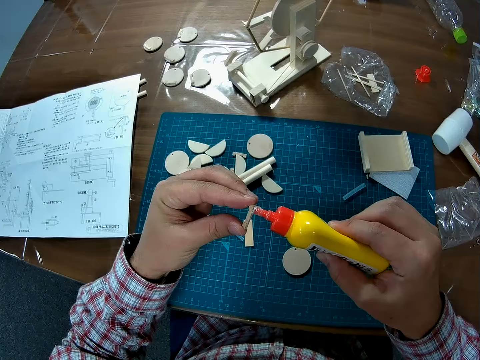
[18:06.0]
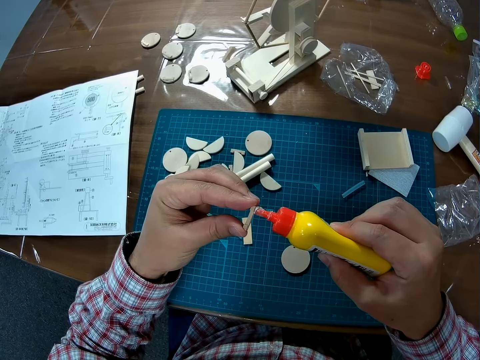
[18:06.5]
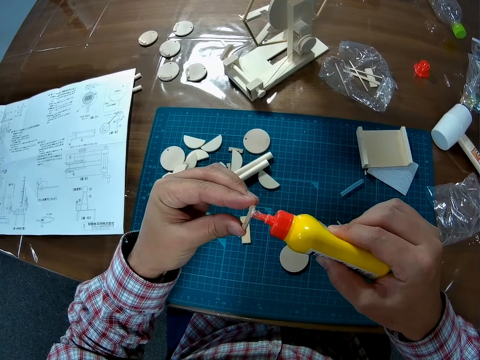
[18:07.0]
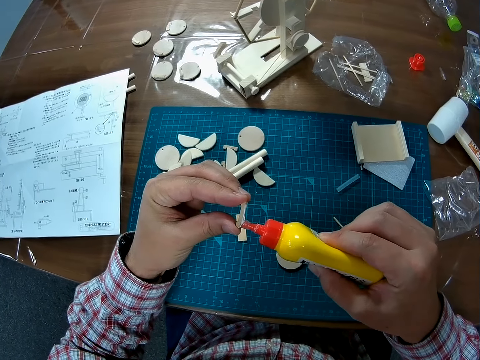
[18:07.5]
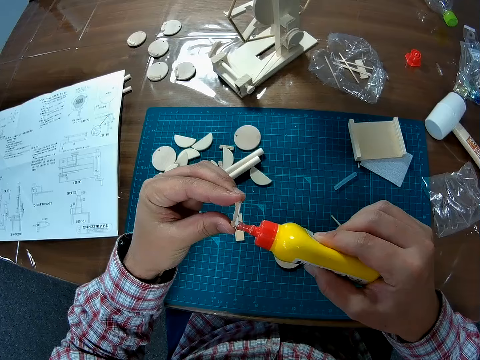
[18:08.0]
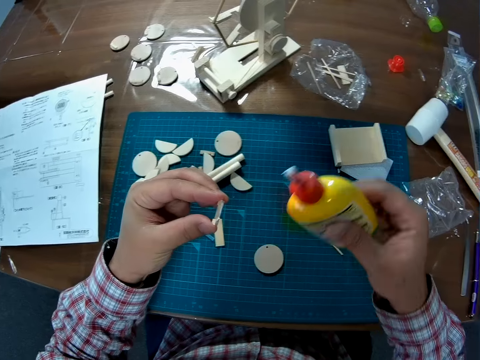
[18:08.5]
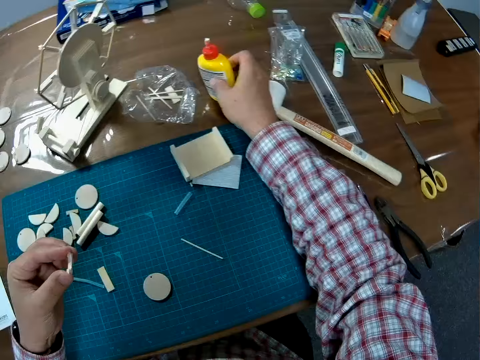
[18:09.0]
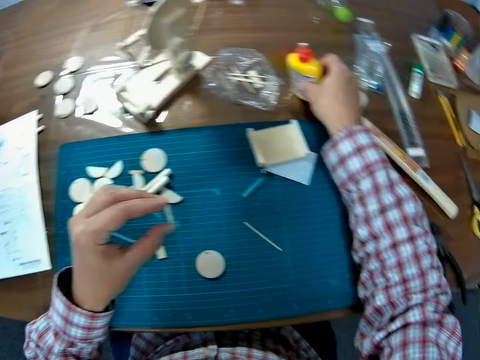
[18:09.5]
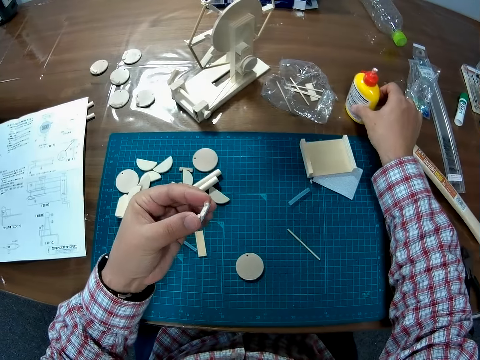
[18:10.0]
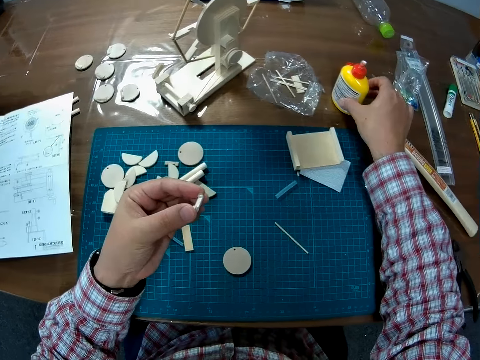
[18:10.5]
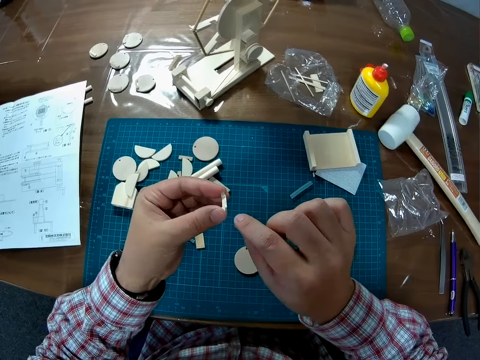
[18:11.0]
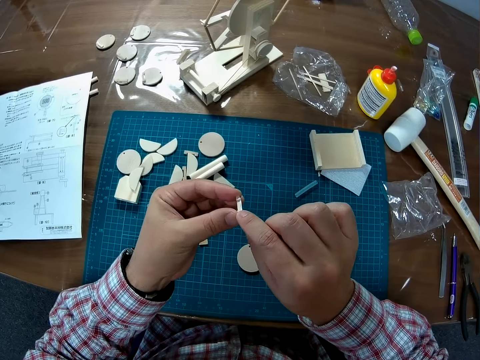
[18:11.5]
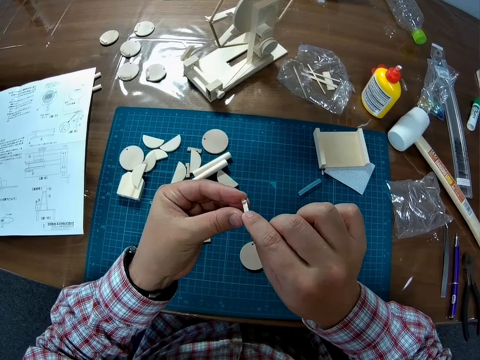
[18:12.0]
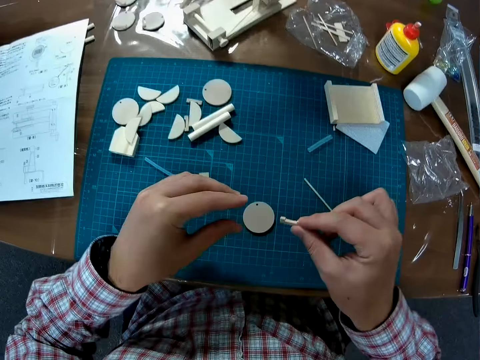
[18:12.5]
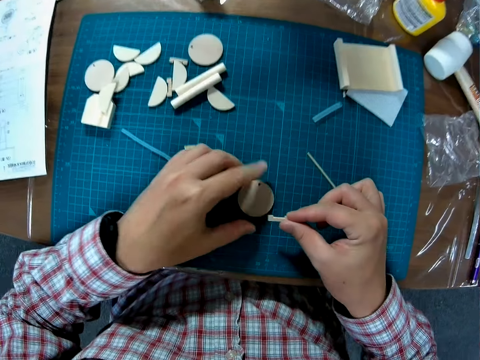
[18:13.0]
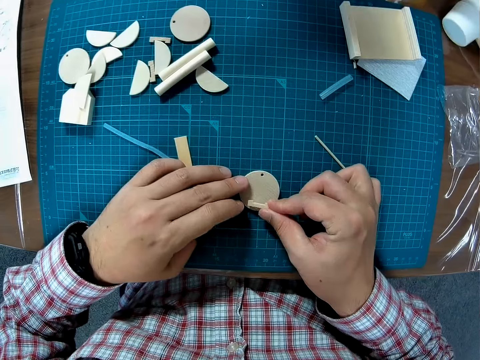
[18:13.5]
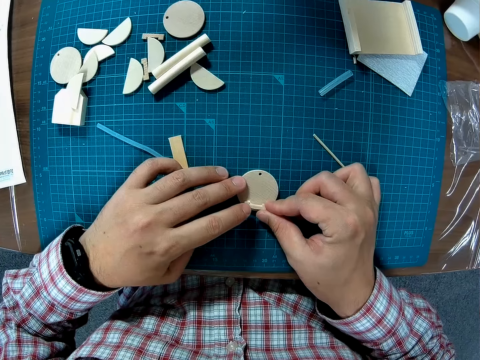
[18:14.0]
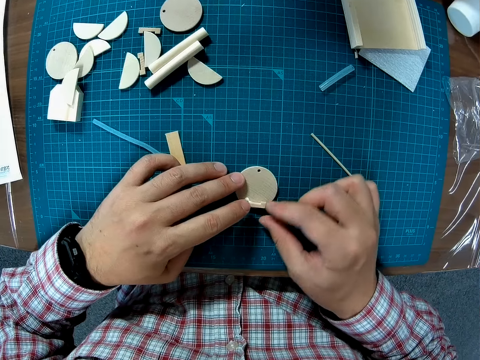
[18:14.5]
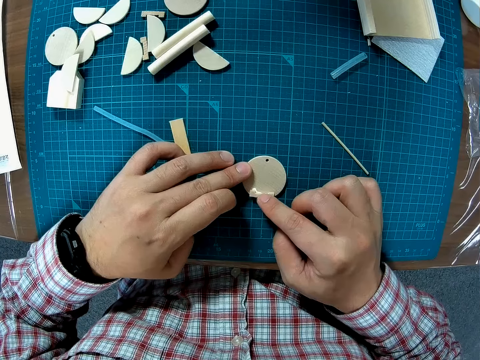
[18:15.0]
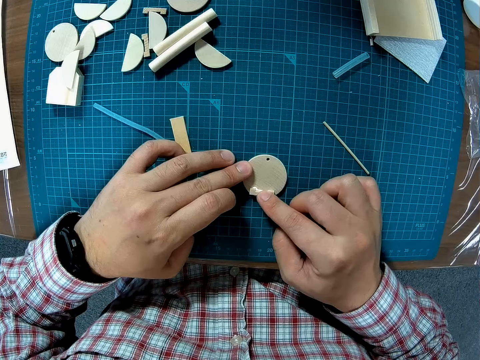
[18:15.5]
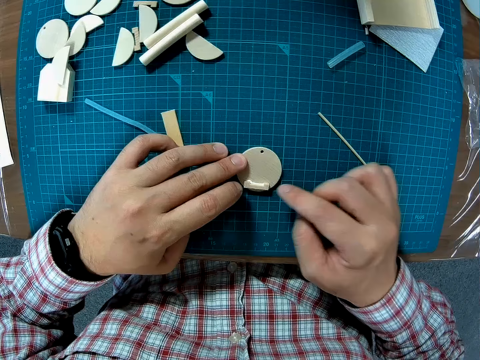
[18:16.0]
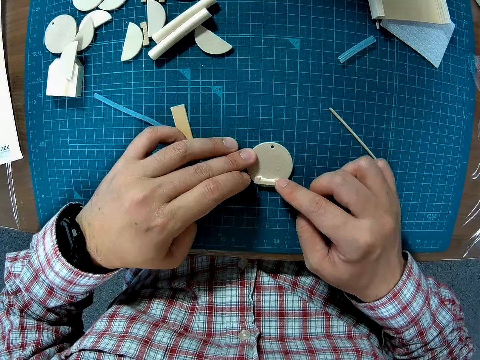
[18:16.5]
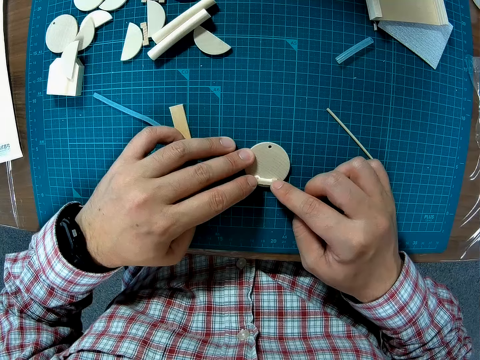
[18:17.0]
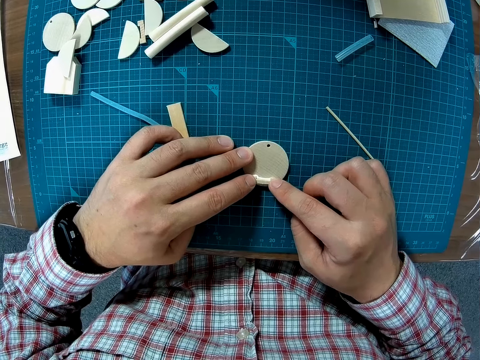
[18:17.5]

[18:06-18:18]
The camera wearer applies the glue to the small wood piece. They put down a super glue bottle on a table. They adjust a piece of wood on a paperboard on a cutting mat. They place the small wood piece on the round wood piece.

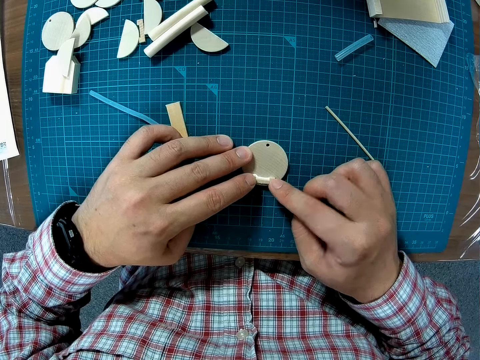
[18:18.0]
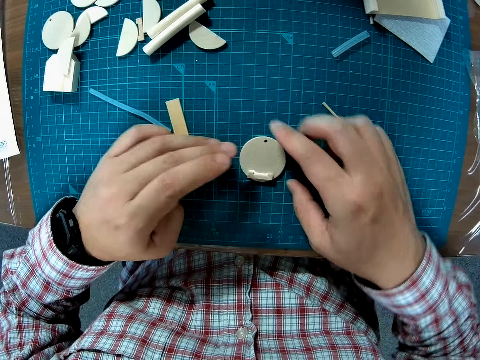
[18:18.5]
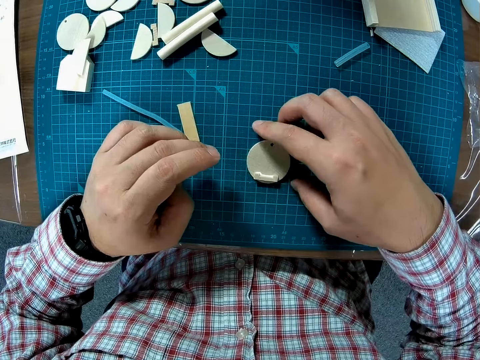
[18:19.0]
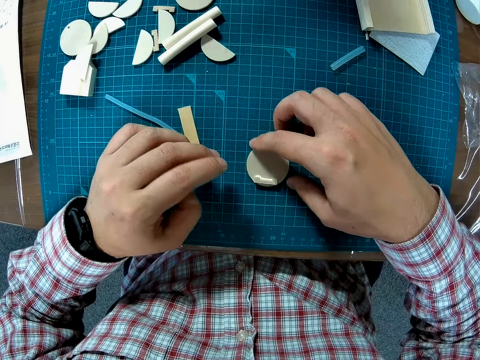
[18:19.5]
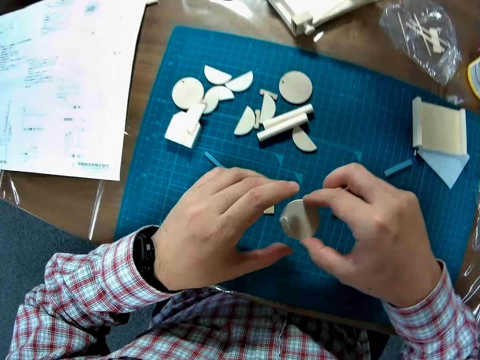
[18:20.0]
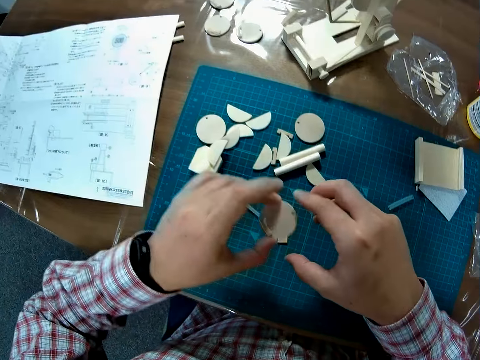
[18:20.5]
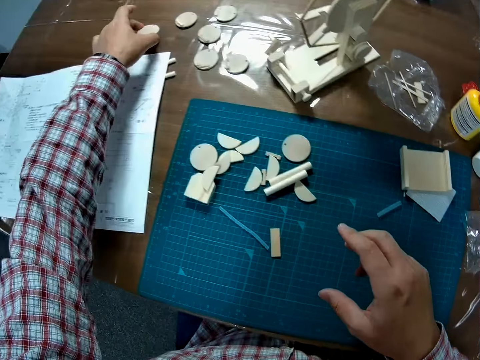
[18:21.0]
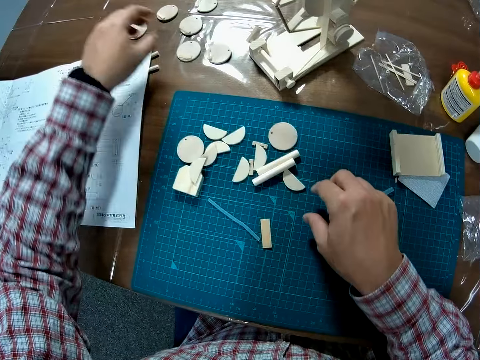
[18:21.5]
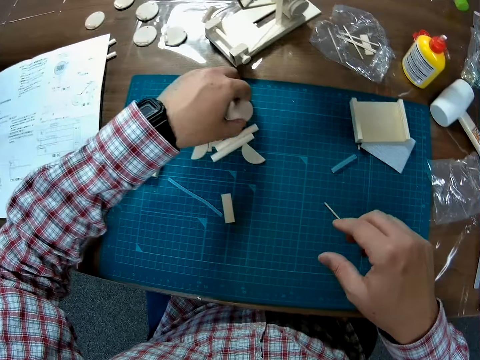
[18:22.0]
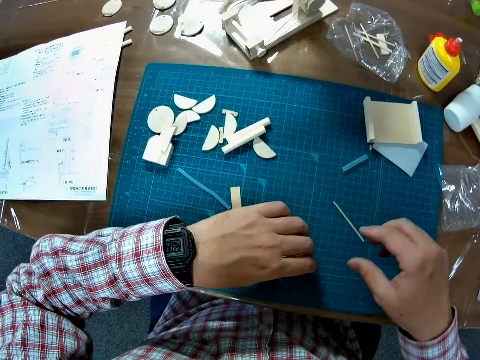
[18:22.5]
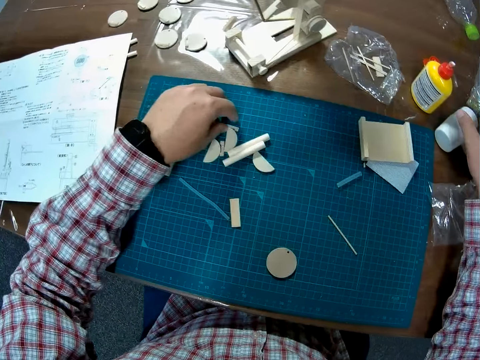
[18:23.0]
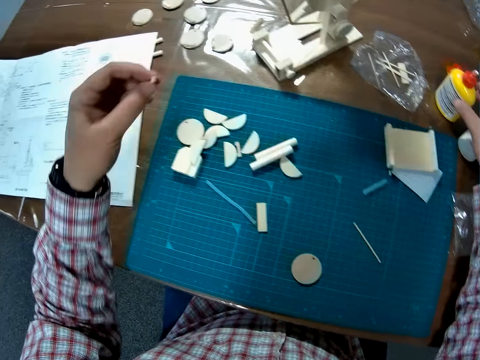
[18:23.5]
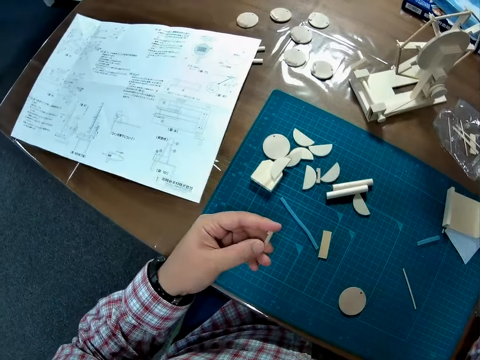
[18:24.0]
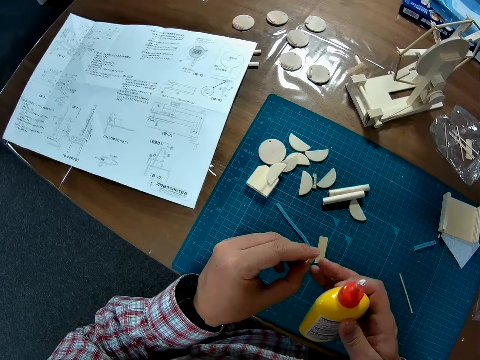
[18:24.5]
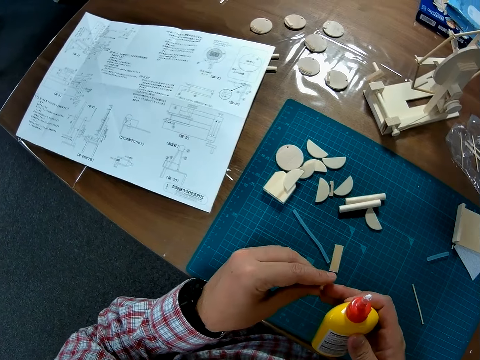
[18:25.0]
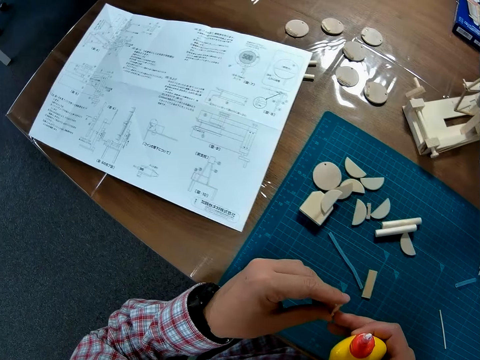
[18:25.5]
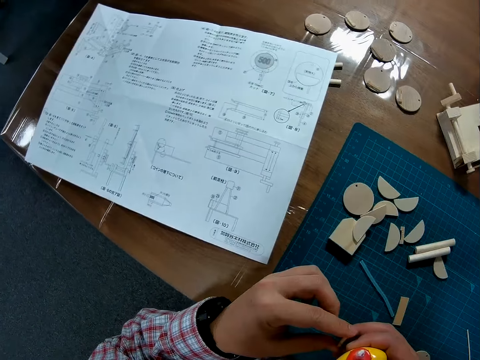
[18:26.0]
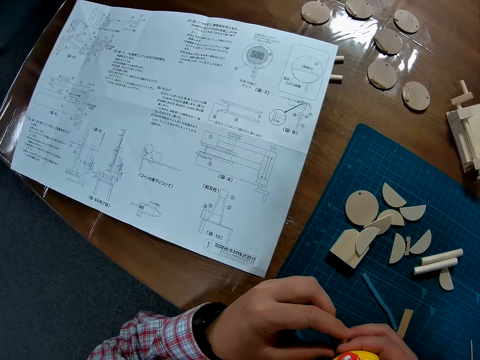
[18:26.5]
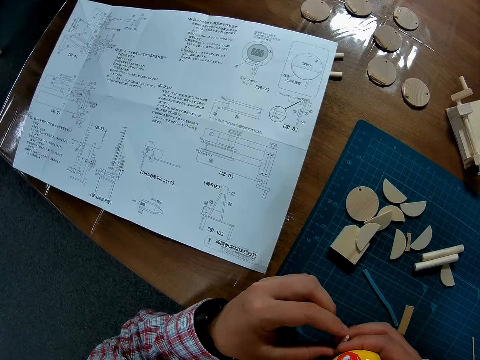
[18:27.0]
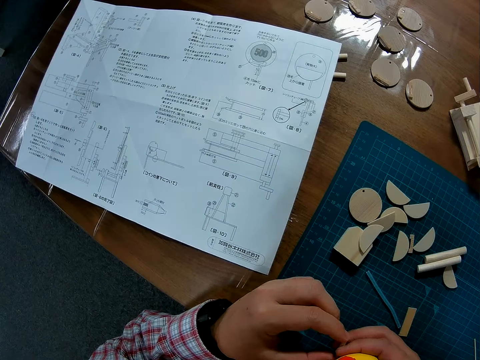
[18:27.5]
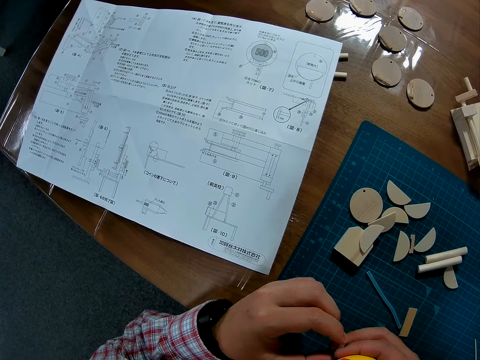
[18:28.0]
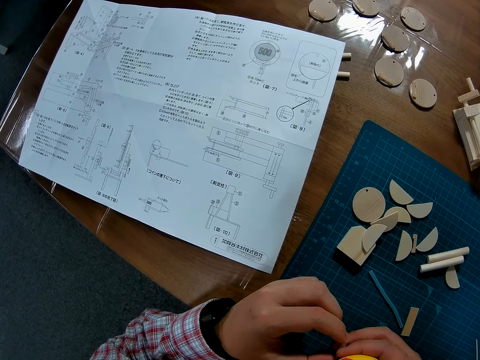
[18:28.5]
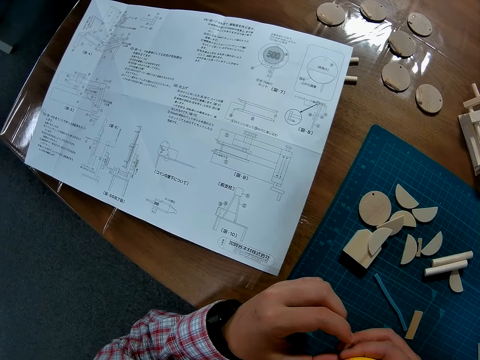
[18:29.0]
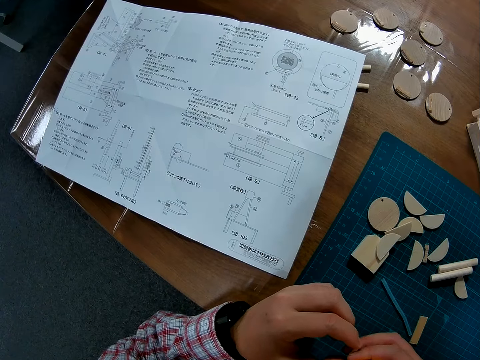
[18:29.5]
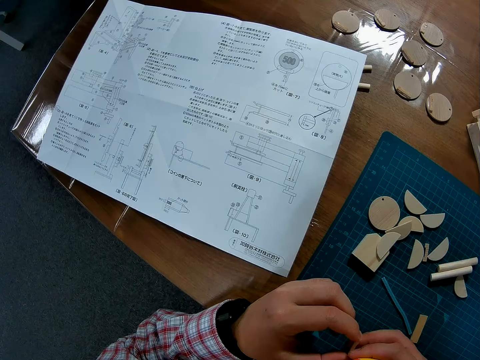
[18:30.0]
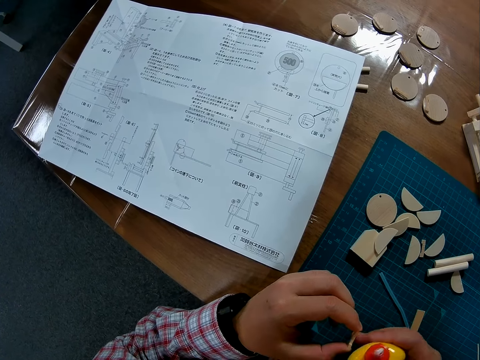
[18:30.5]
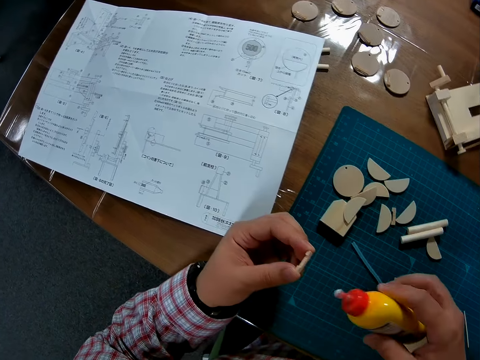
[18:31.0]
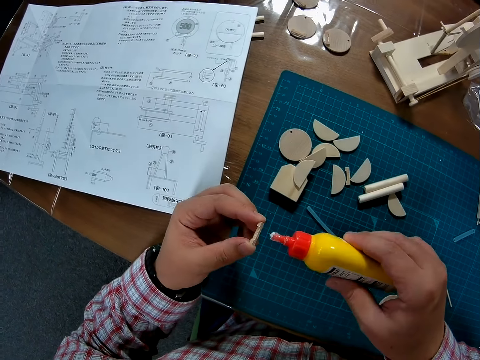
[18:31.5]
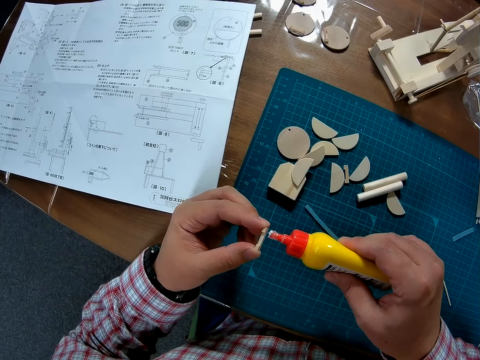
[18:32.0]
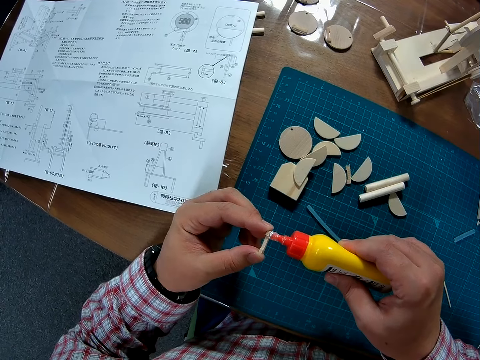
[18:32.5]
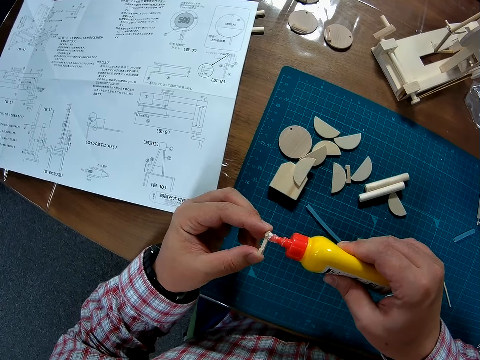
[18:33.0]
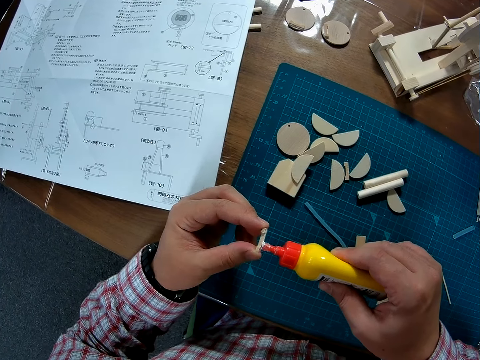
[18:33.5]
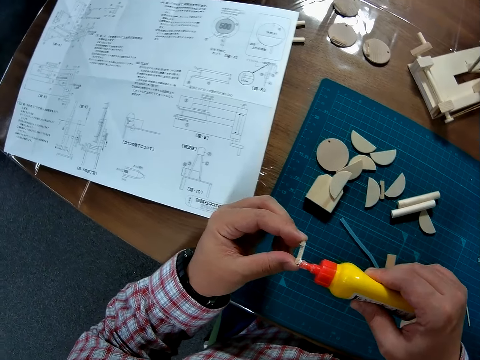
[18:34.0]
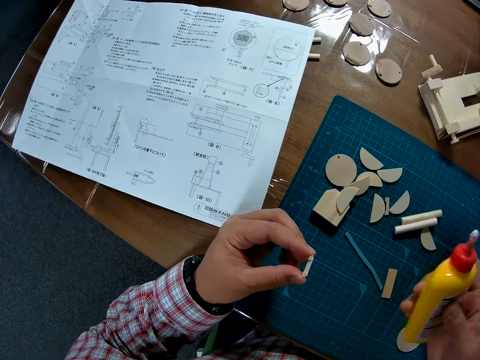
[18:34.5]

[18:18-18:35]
The camera wearer picks up the joined pieces with the right hand. He takes the round wood piece forward on the table. He places the joined pieces on the table with the left hand. He takes another round wood piece from the table mat and places the round wood piece on the table mat. He takes a small wood piece from the table. He takes the glue bottle from the table with his right hand. He adjusts the small wood piece in his left hand with his right hand. He applies the glue on the small wood piece in the hand.
